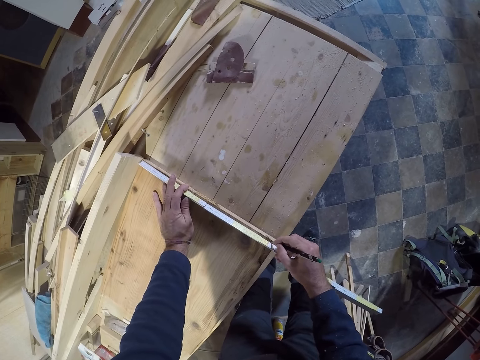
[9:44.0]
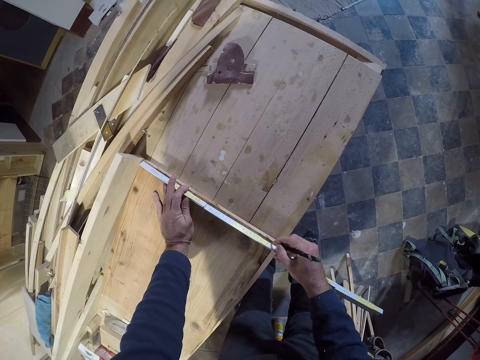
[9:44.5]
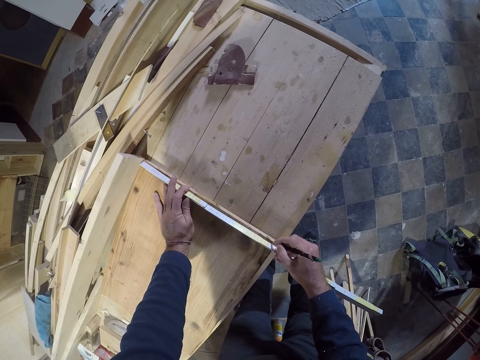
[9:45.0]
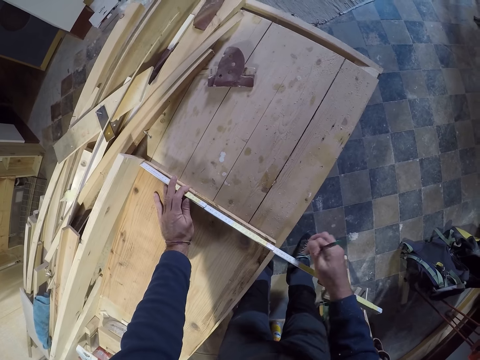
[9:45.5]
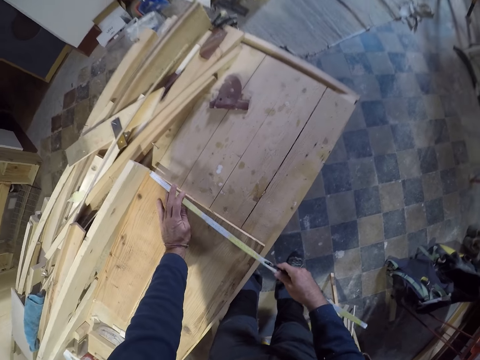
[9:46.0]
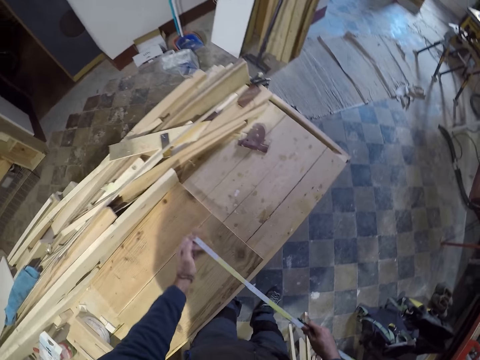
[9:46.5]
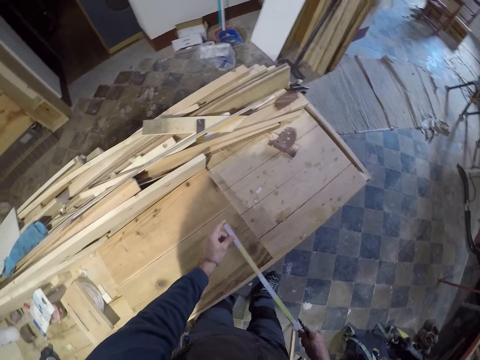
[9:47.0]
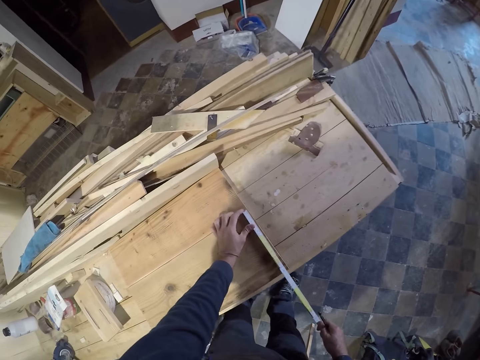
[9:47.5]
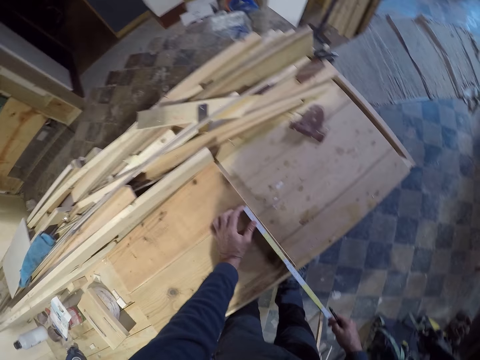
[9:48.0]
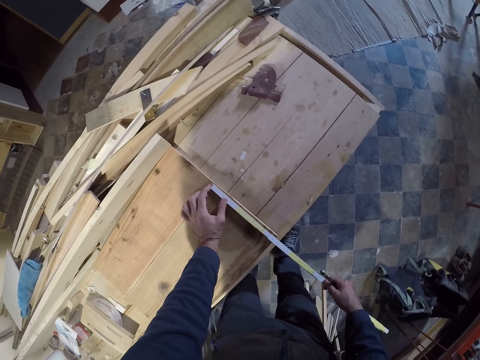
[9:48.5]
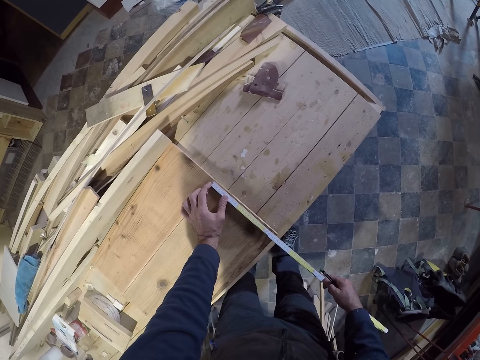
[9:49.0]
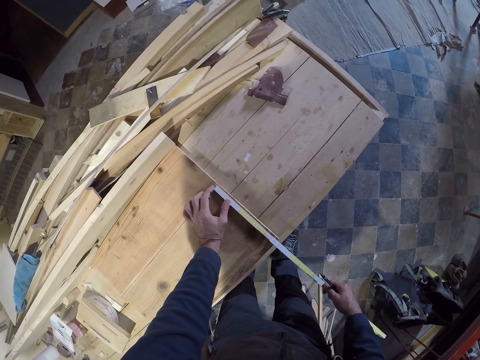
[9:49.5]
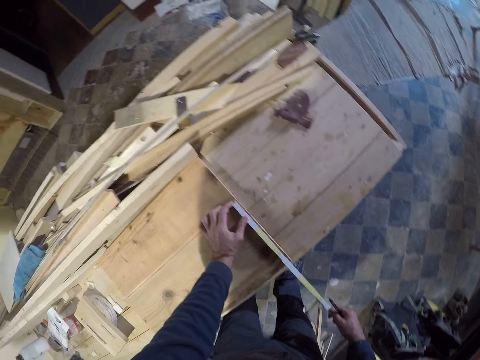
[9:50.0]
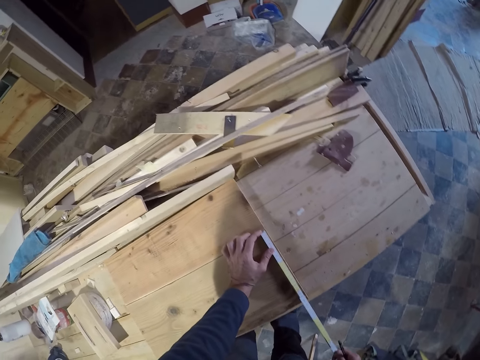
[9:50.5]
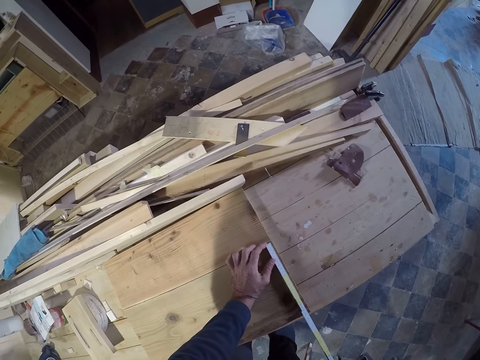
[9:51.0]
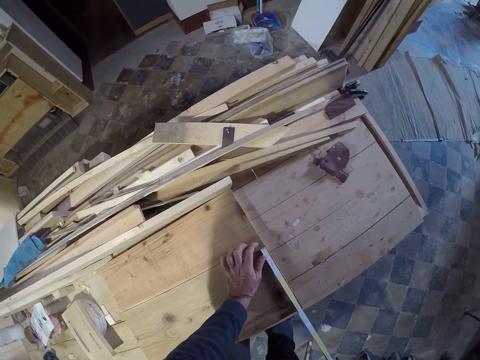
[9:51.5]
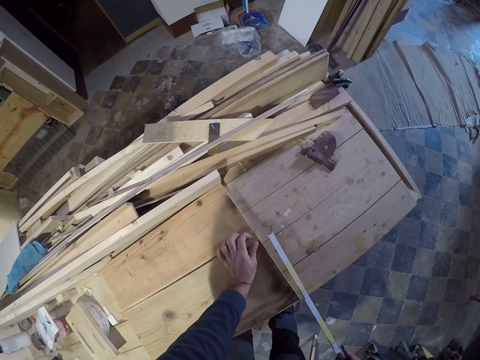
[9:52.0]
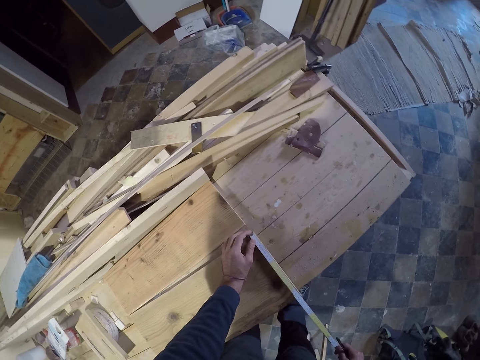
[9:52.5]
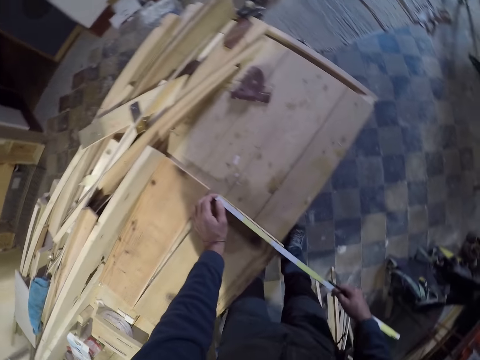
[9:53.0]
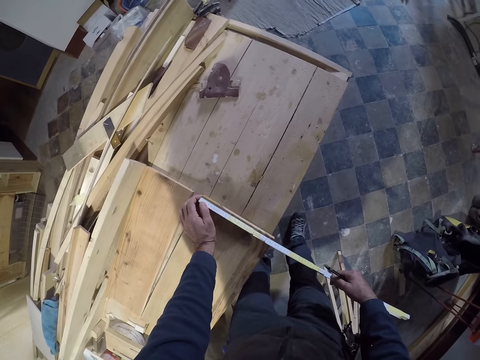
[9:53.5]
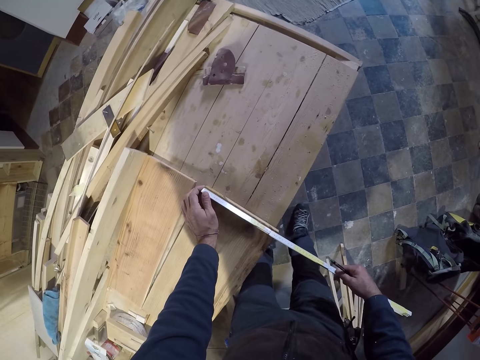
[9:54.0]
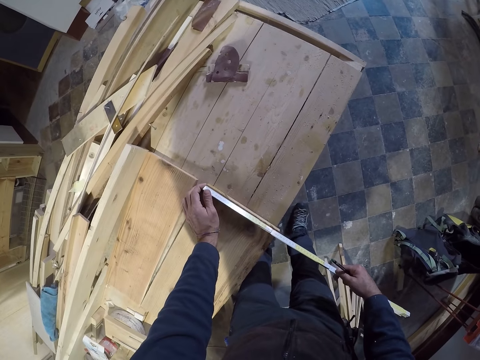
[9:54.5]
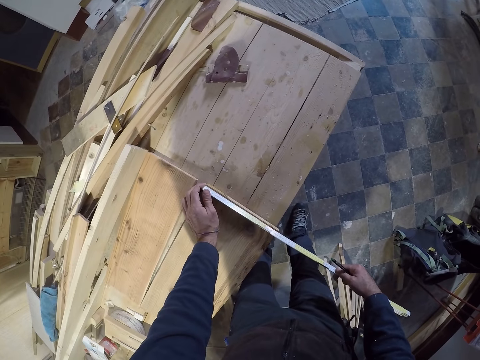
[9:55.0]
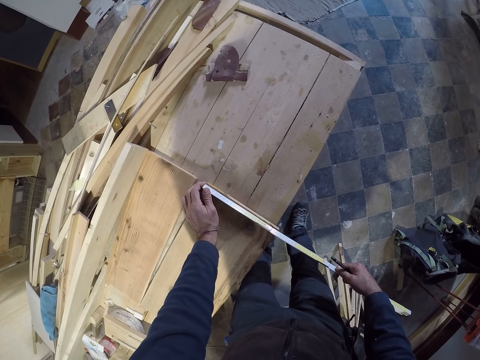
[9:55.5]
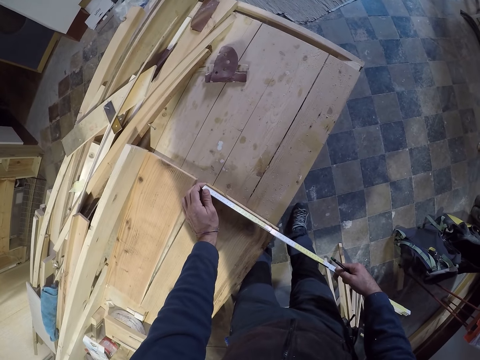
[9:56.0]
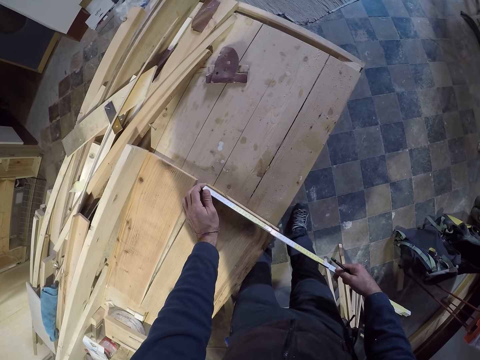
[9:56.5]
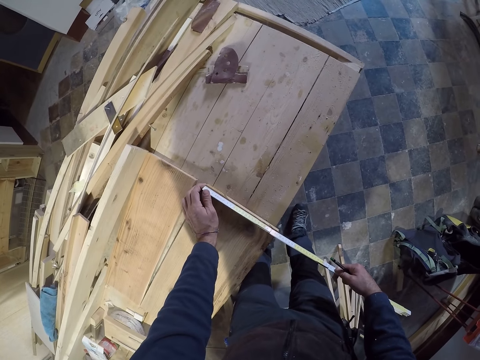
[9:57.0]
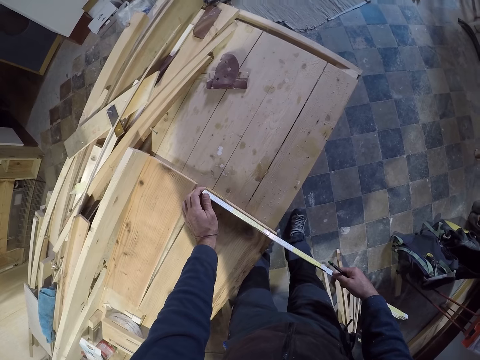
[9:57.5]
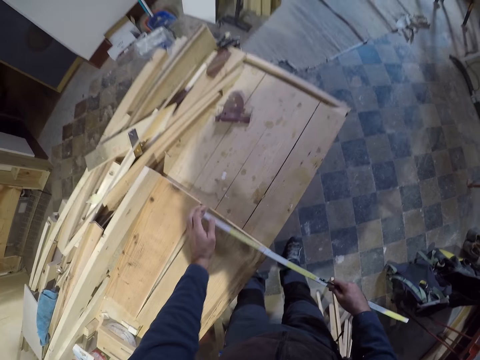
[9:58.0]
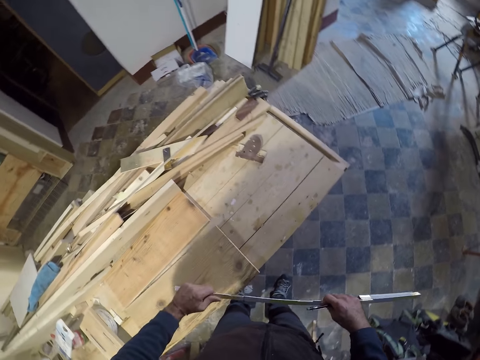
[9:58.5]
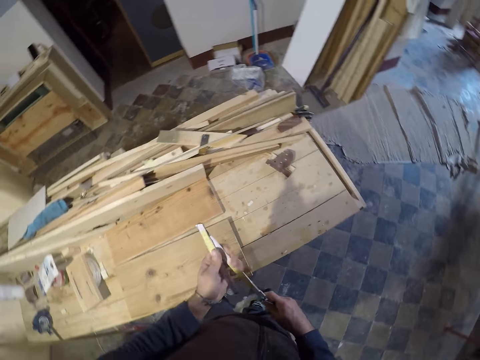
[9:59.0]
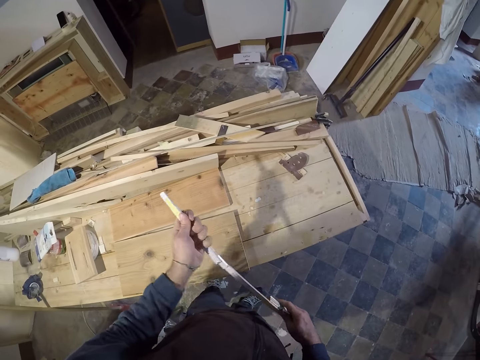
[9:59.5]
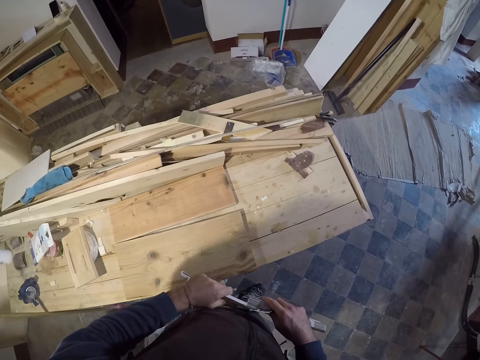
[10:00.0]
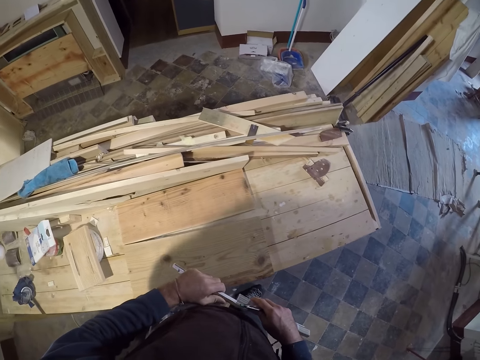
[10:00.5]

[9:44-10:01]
The camera wearer measures the wood plank with the scale rule in both hands. He picks up the tape measure. He puts the tape measure on the piece of wood. He looks around. He lifts the tape measure. He adjusts the wood plank with his left hand. He measures the wood plank with the scale rule in both hands. He puts the tape measure on the piece of wood. He looks at the tape measure. He folds the scale rule with both hands.

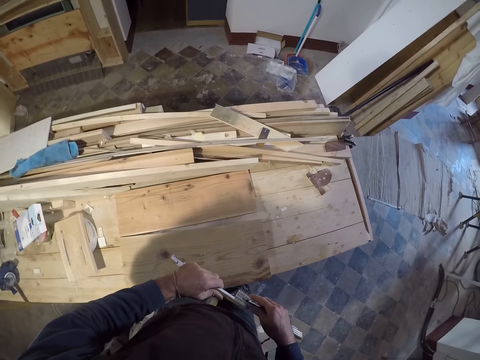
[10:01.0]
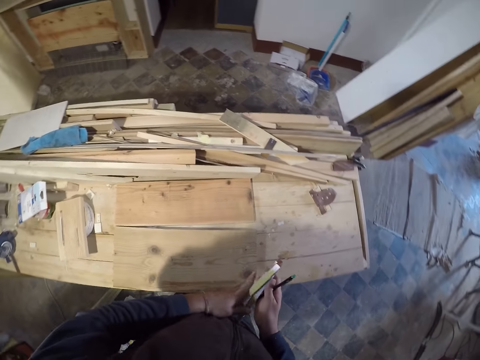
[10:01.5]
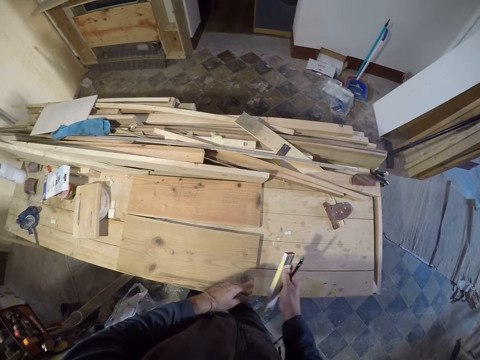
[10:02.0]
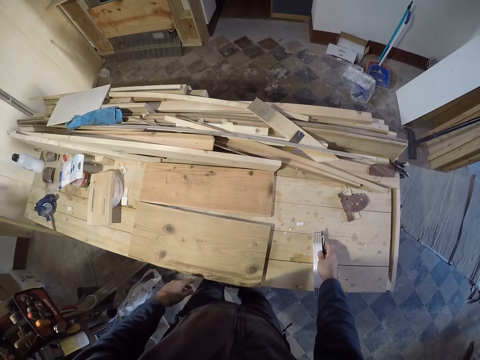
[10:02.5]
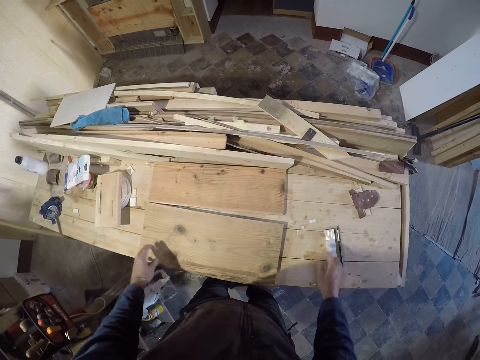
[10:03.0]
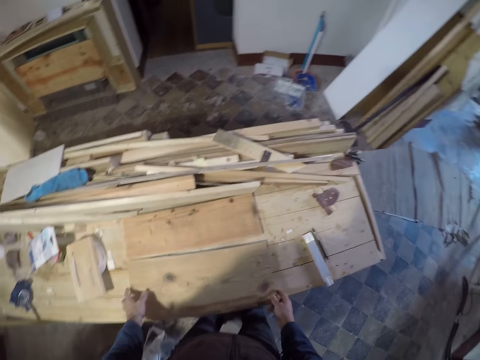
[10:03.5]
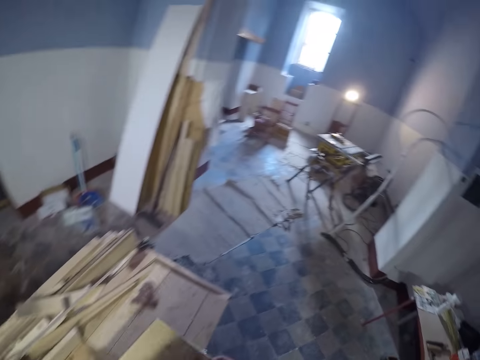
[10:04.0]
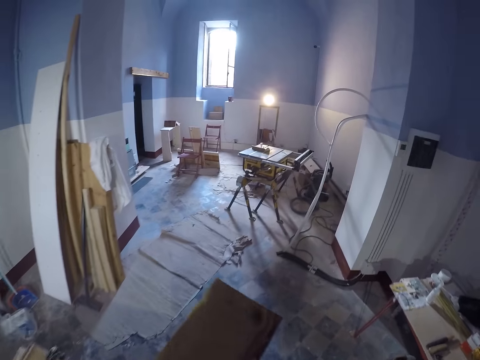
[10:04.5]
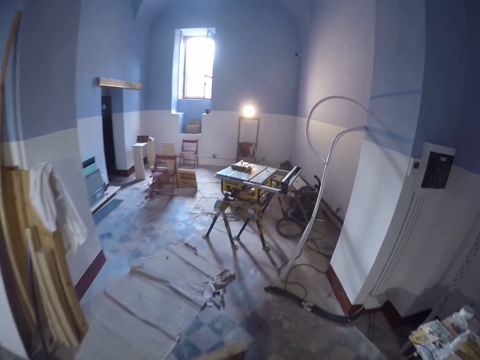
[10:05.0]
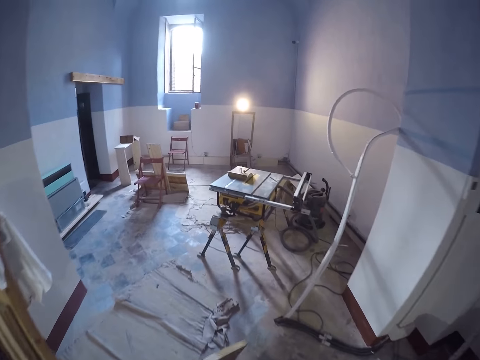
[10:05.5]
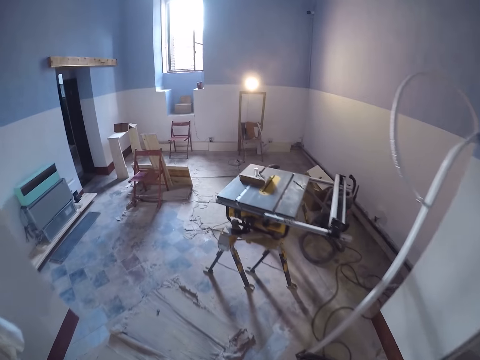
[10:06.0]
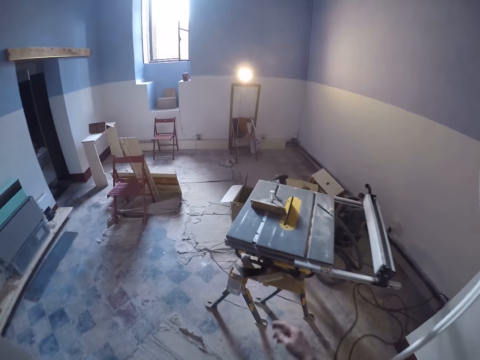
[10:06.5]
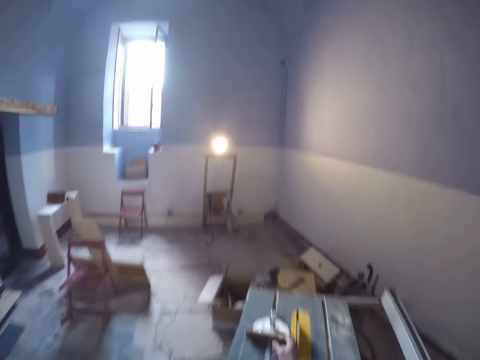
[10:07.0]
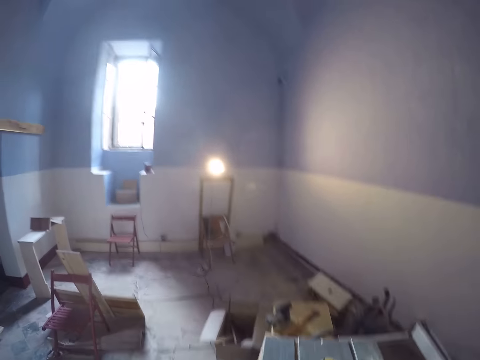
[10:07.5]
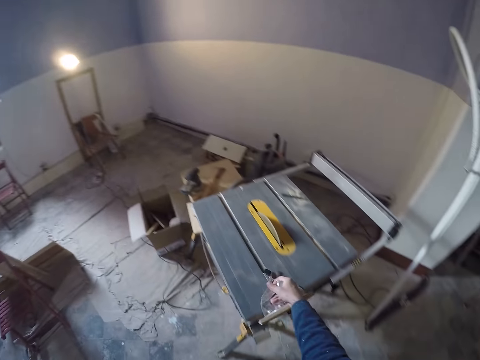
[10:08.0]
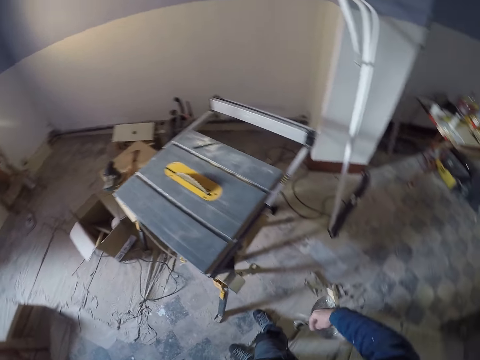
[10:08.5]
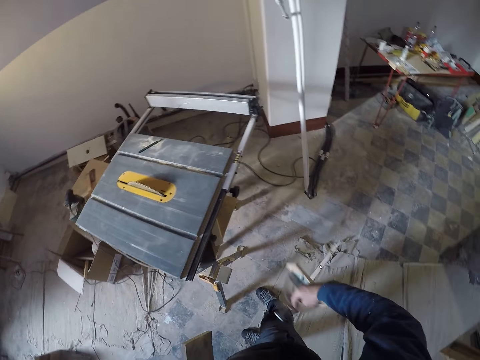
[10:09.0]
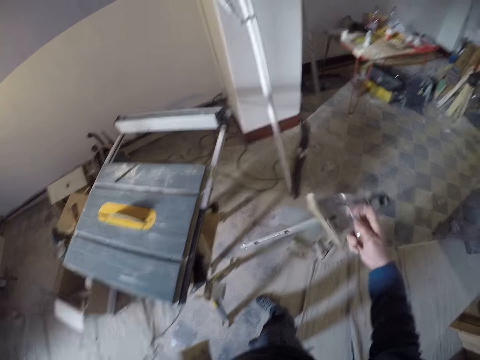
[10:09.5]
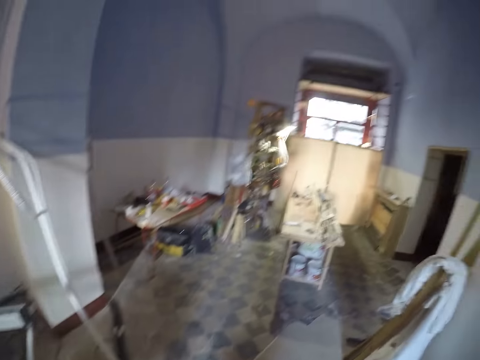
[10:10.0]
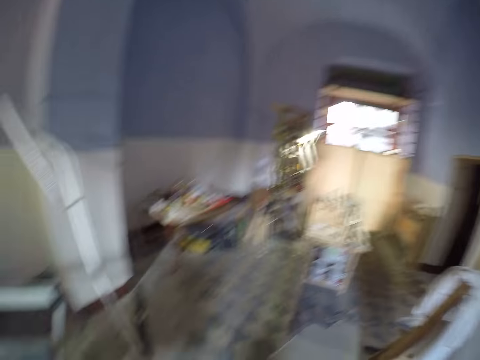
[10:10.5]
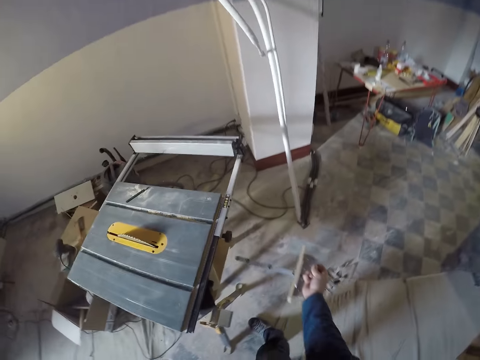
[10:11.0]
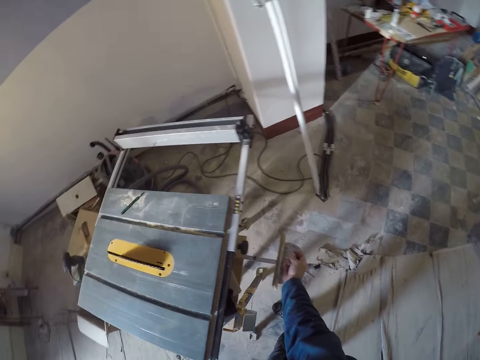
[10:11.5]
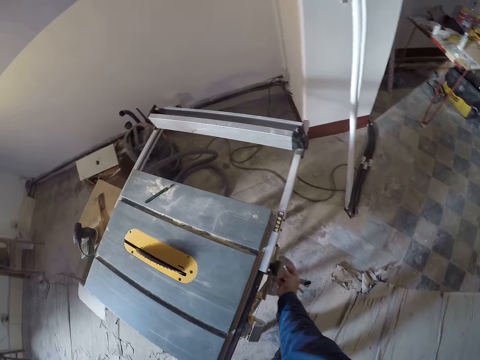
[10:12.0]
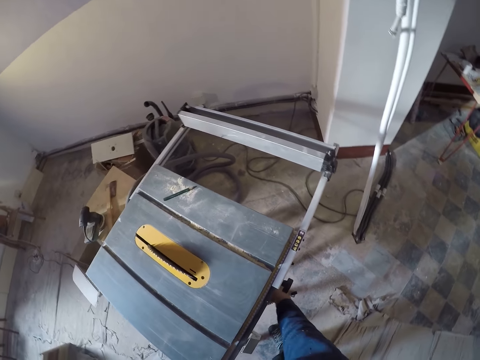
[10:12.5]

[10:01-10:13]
The camera wearer drops the scale rule on the table with his right hand. He picks up the plank with both hands. He walks around the house. He picks up a micro table saw angle pusher from a table saw with his right hand. He turns something. He puts the micro table saw angle pusher by the side of the table saw with his right hand.
